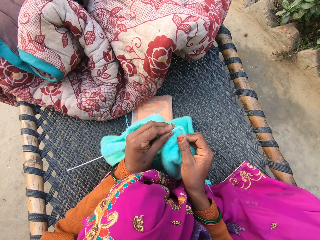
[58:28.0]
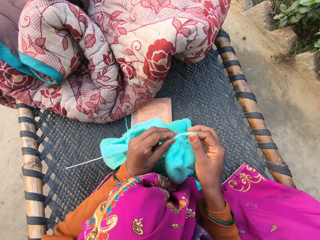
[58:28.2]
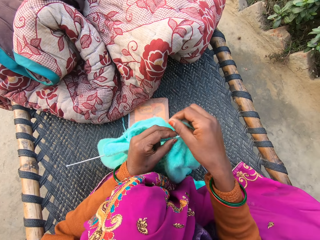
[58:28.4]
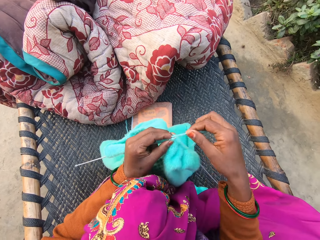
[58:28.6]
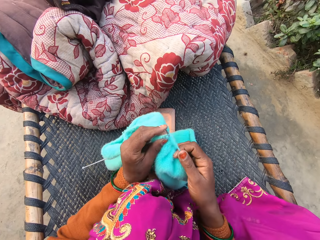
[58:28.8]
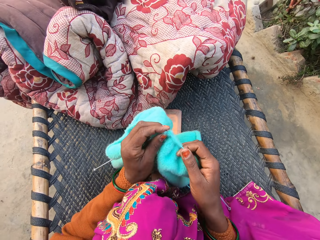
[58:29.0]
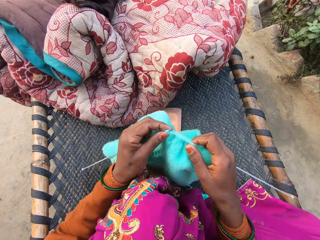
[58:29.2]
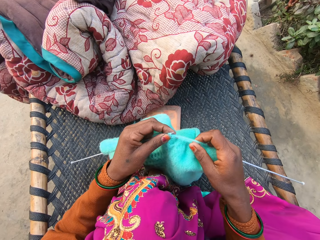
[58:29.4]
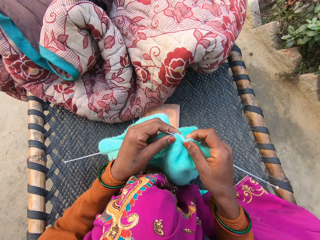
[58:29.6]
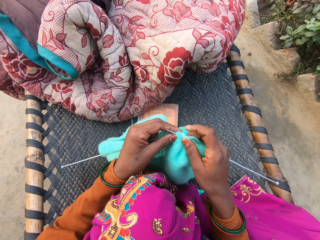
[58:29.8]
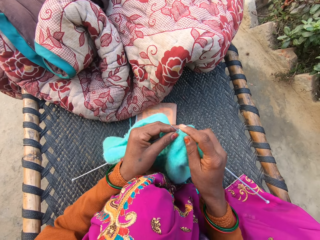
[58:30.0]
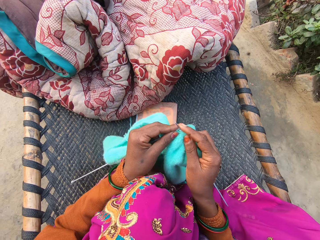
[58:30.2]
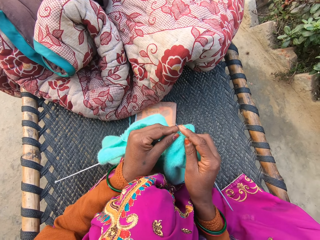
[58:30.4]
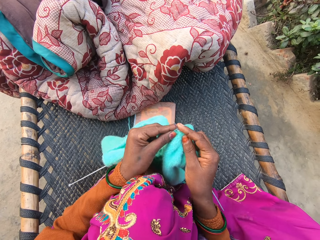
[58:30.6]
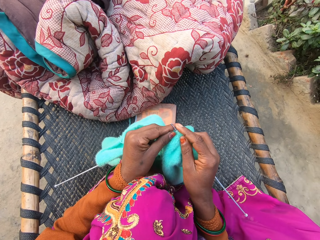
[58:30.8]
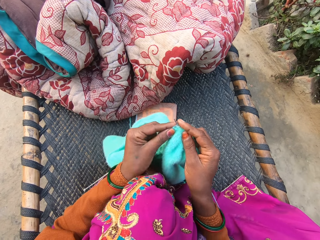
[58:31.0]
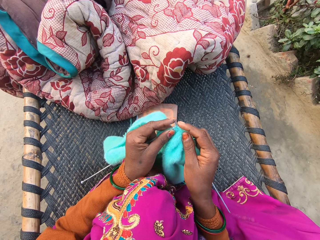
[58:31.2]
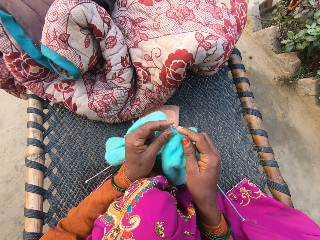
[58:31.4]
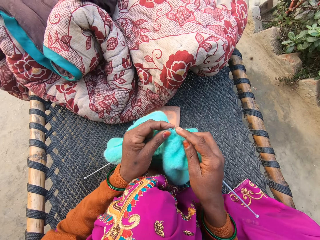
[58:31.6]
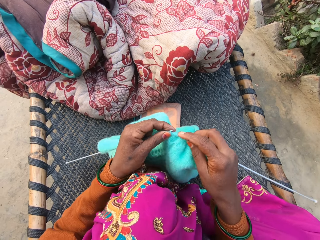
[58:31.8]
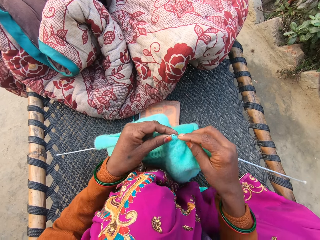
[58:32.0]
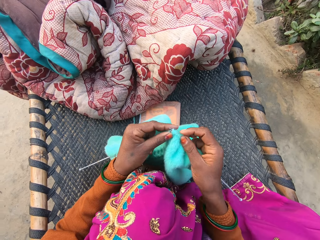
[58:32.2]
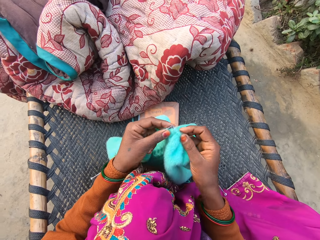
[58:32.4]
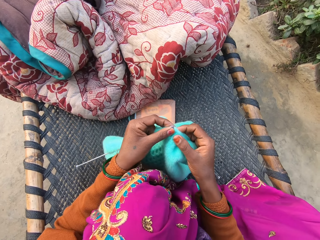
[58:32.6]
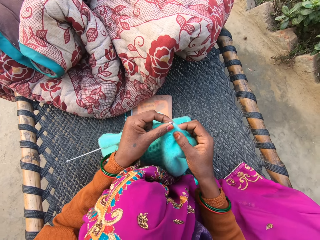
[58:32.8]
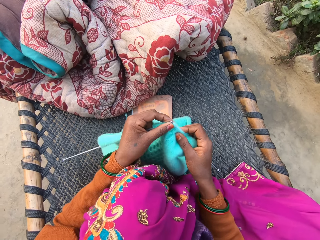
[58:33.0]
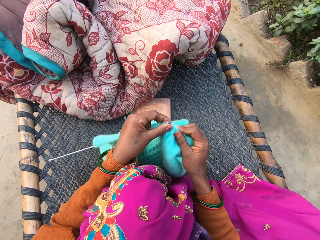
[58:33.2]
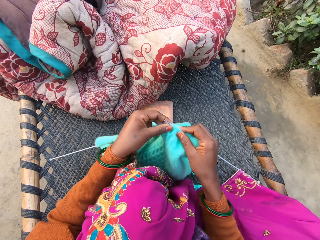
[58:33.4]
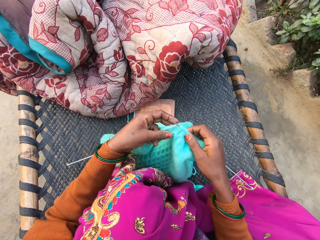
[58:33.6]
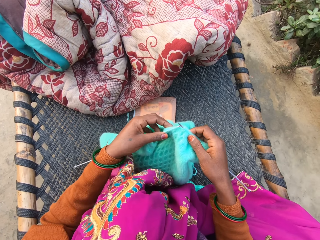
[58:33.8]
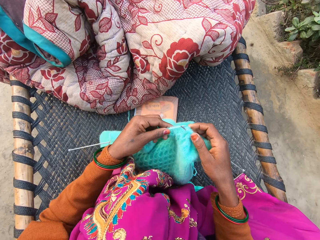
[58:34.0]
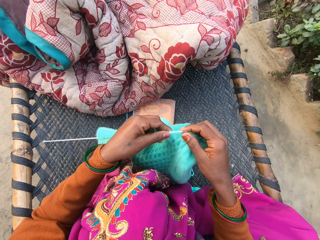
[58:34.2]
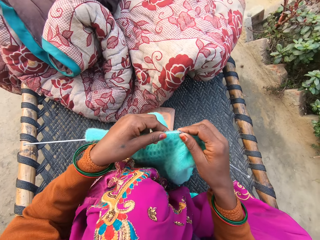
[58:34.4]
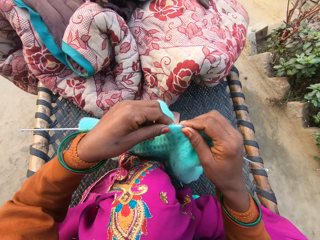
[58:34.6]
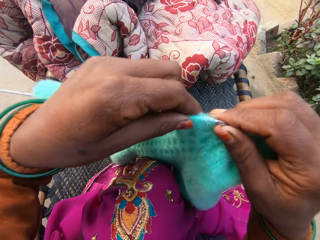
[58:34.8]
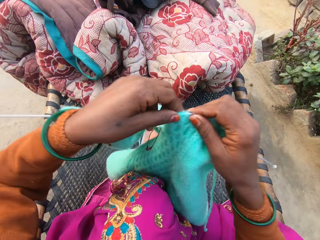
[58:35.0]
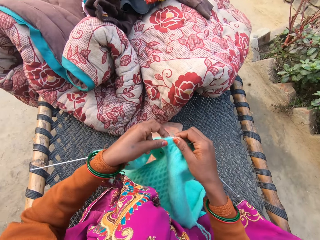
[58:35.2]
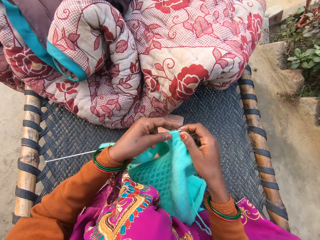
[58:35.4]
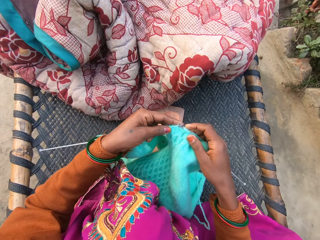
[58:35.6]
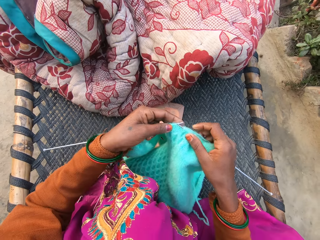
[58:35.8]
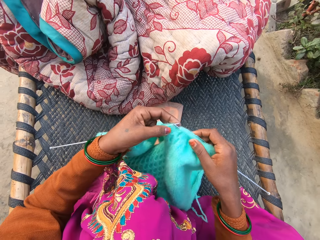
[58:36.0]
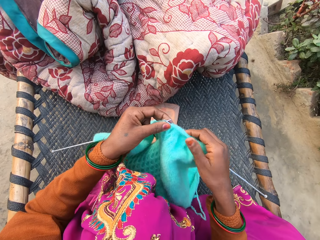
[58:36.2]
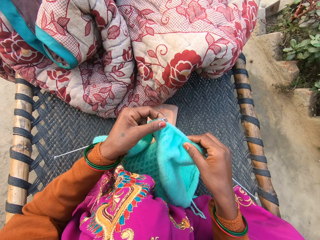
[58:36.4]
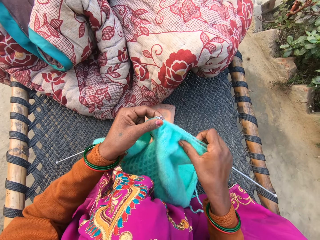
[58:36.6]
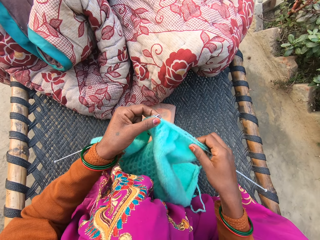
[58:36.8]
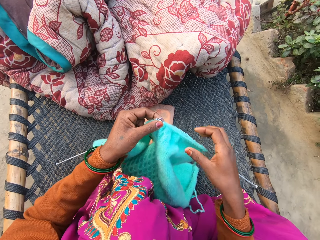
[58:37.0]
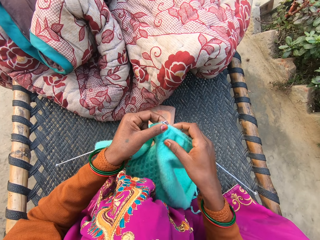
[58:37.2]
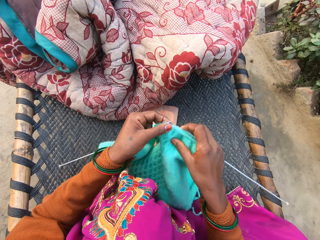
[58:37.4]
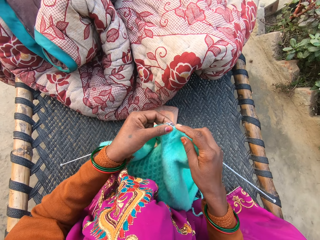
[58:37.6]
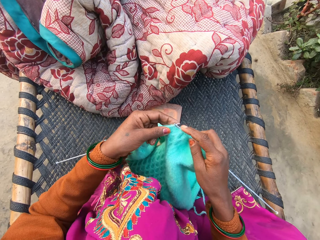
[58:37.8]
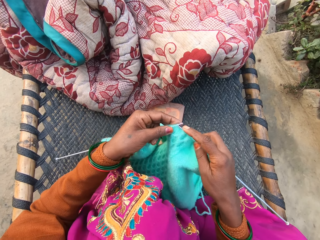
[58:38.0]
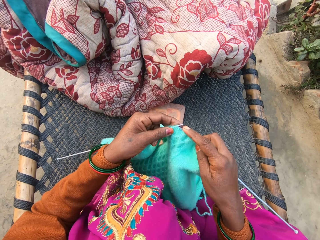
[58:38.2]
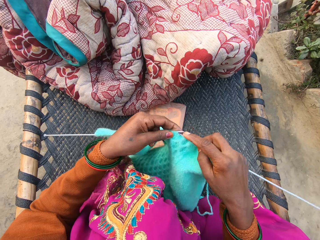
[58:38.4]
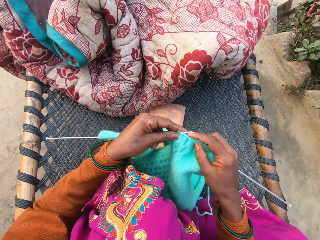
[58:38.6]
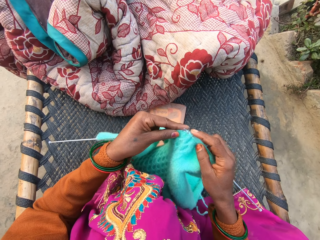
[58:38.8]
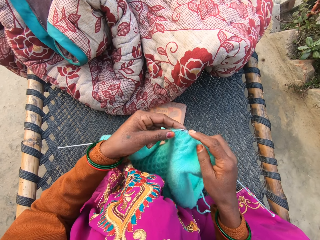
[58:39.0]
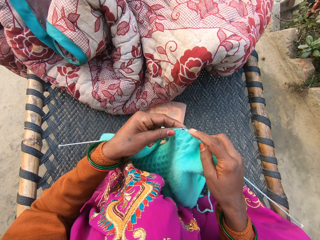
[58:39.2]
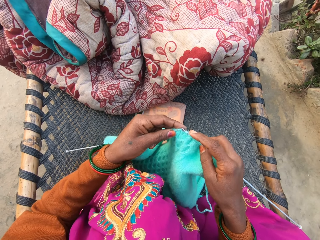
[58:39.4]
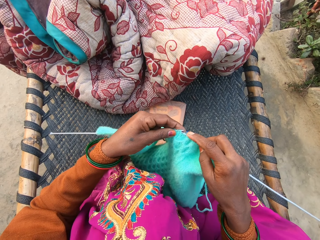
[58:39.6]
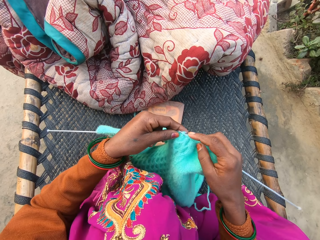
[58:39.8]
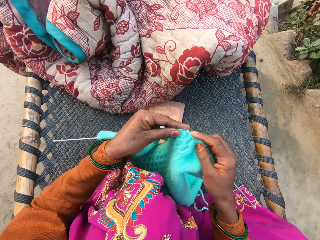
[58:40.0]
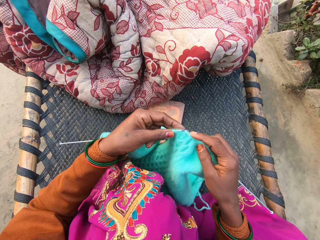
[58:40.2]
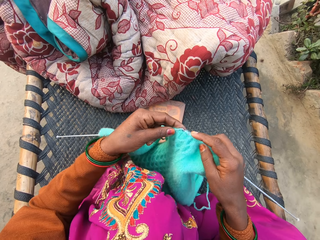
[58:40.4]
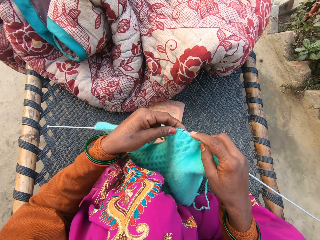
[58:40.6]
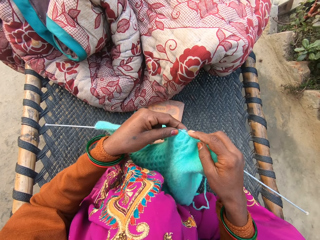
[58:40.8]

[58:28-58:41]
The camera wearer turns round the thread. They knit woolen cloth. They raise the woolen cloth, drop the woolen cloth, and knit the woolen cloth.

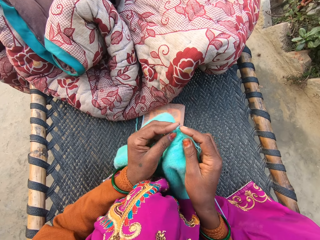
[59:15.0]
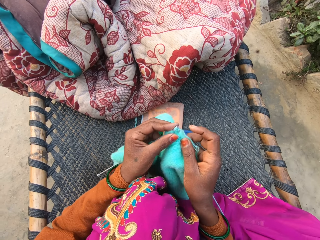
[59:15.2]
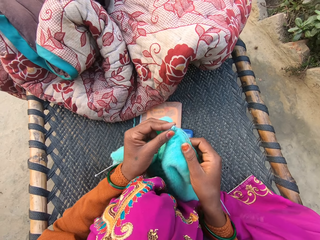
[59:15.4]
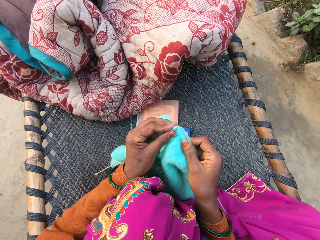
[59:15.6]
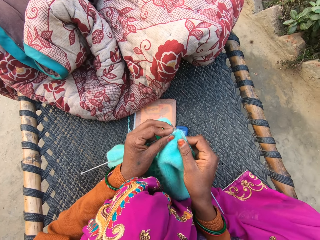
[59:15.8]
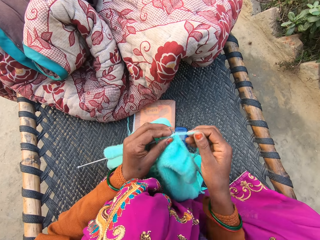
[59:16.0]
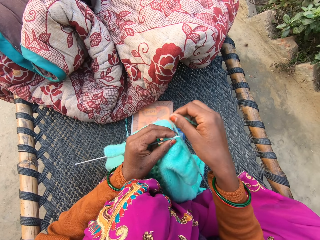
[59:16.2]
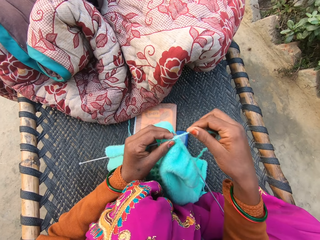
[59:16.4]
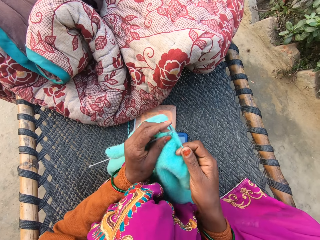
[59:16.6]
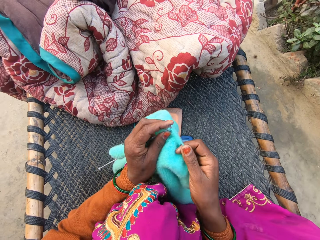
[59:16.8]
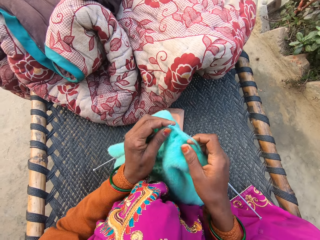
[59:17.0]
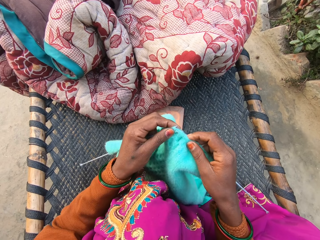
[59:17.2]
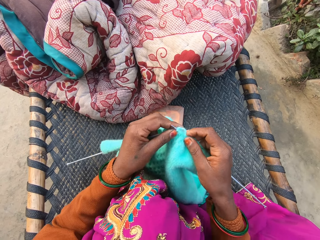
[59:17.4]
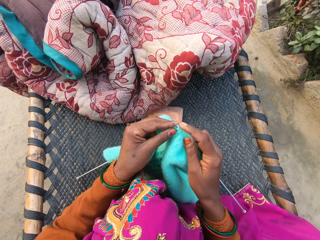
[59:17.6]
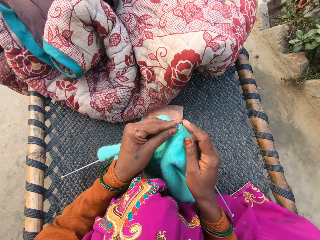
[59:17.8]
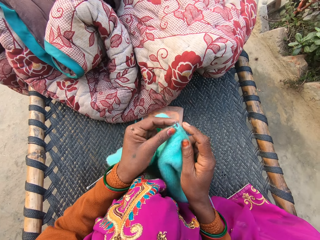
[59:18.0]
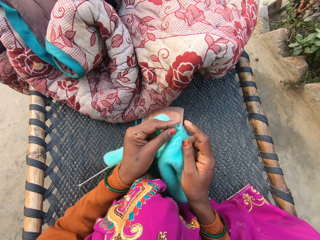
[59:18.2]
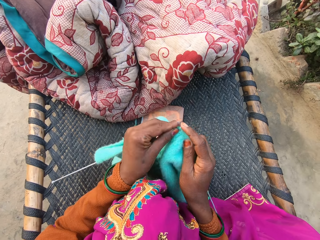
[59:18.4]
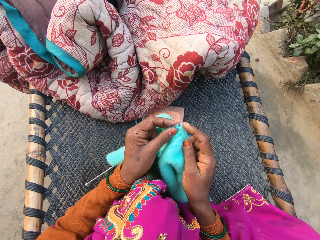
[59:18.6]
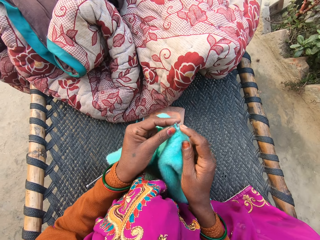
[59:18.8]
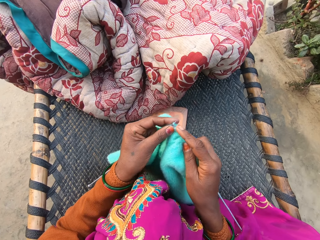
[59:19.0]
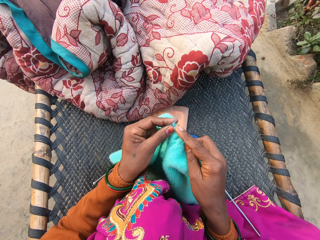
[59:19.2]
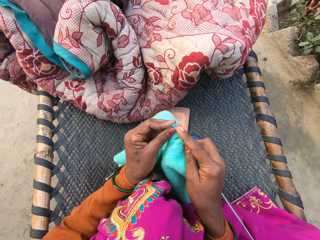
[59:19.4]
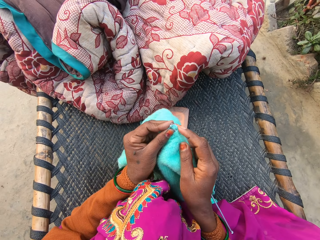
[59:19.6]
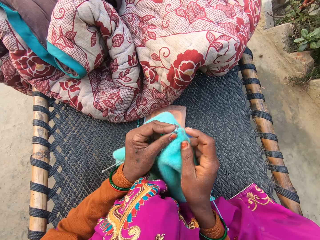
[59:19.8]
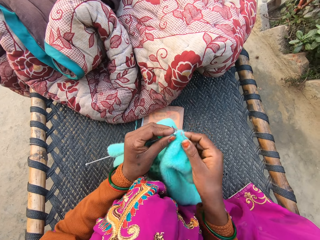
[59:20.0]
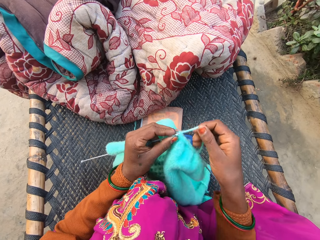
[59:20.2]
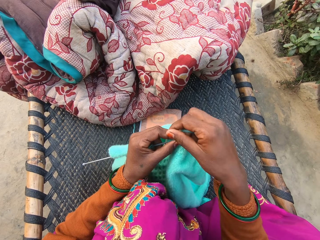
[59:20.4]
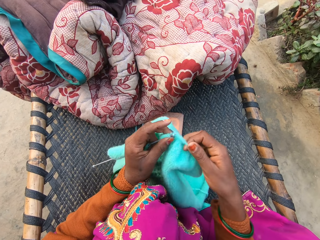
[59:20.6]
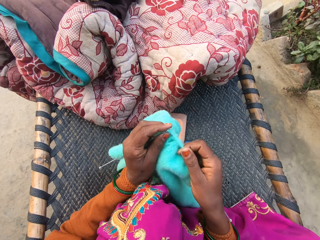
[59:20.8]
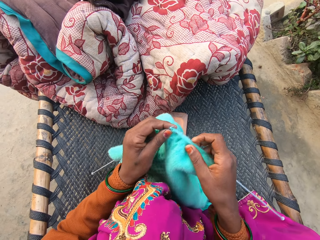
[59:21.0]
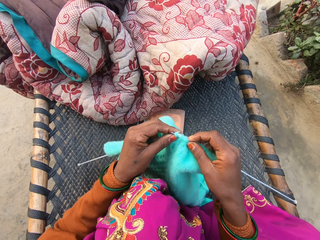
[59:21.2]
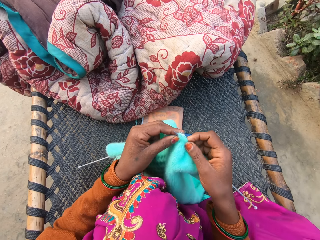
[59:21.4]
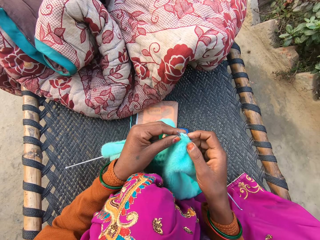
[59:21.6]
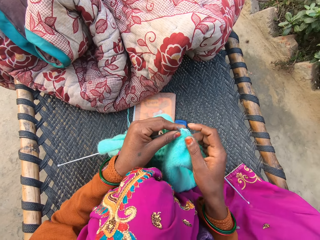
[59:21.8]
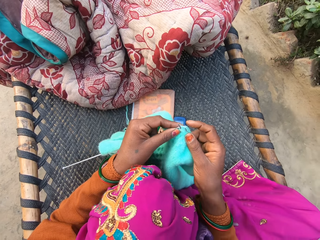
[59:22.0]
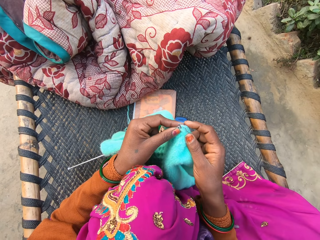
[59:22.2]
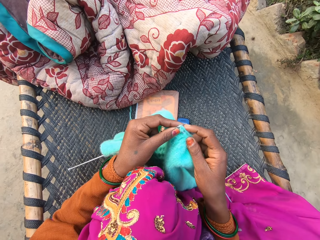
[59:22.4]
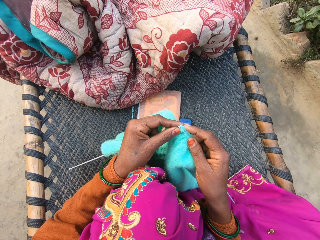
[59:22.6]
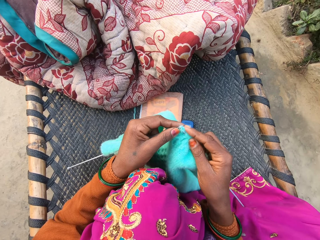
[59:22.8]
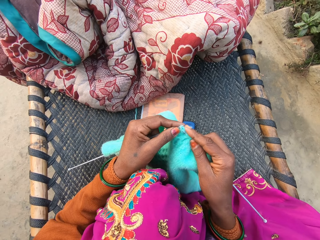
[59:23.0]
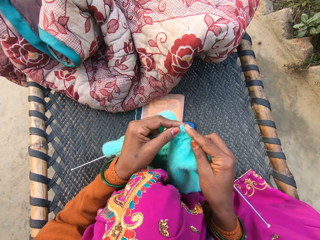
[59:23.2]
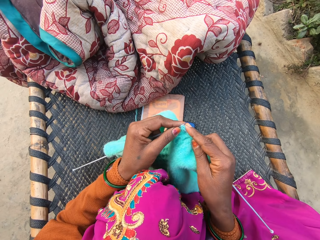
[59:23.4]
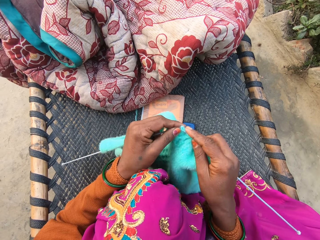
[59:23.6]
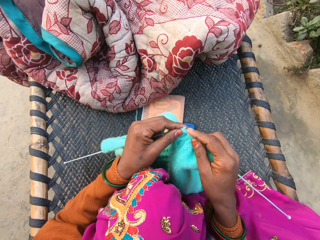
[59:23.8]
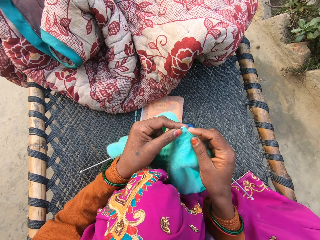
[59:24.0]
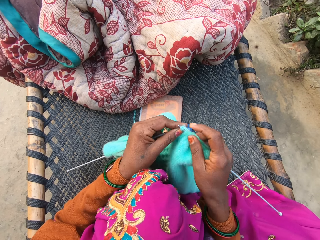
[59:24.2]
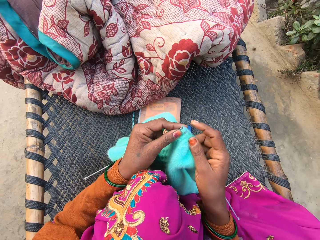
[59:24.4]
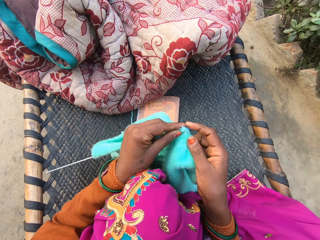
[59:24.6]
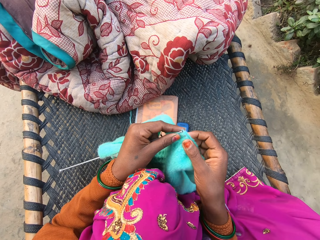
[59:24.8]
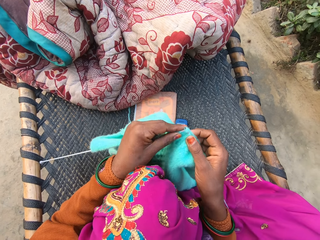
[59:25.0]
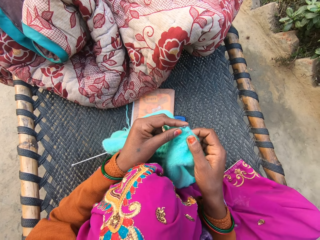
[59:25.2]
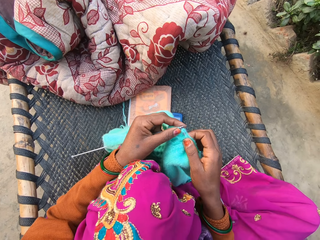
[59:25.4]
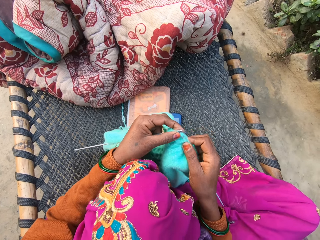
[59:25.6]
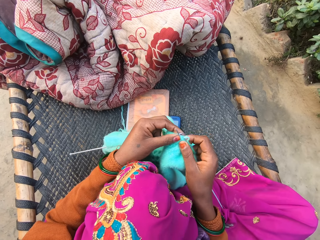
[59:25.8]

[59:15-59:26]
The camera wearer turns round the thread. They knit woolen cloth. They turn round the thread and knit the woolen cloth.
